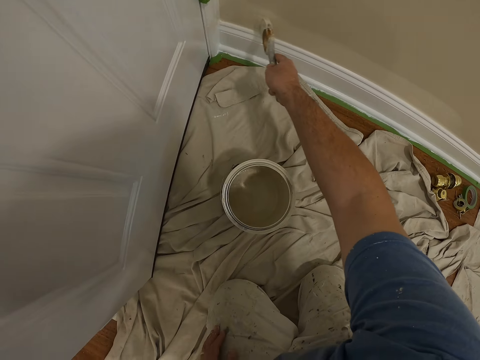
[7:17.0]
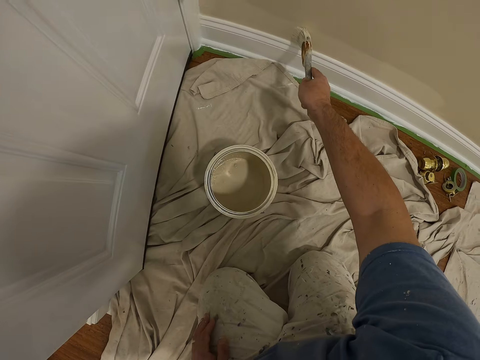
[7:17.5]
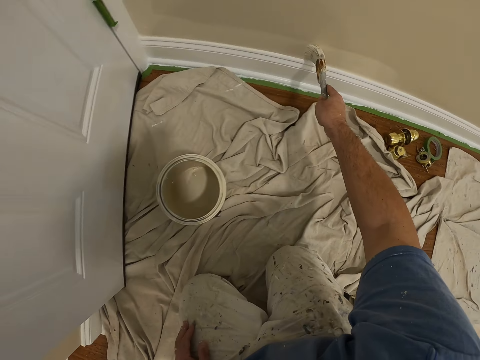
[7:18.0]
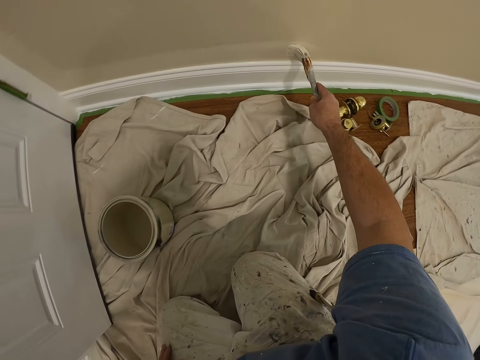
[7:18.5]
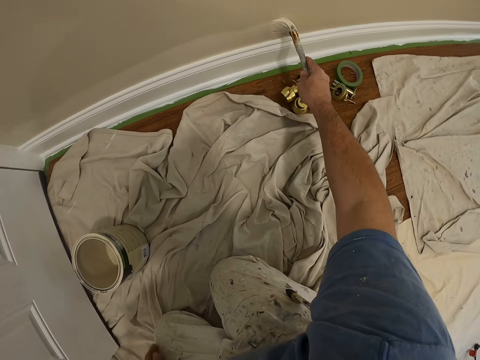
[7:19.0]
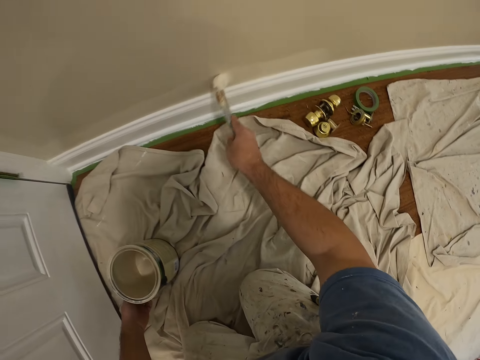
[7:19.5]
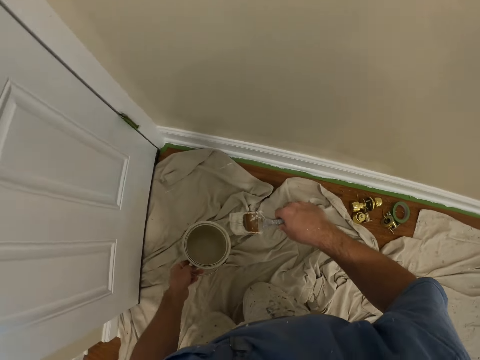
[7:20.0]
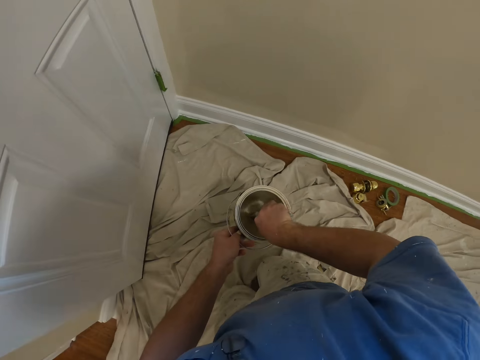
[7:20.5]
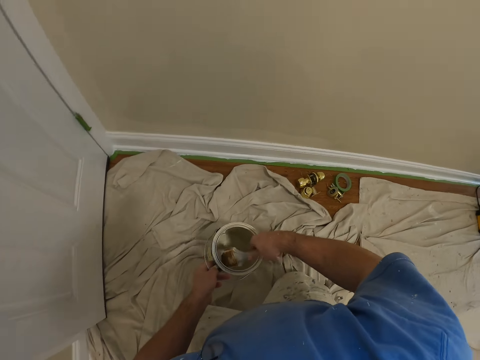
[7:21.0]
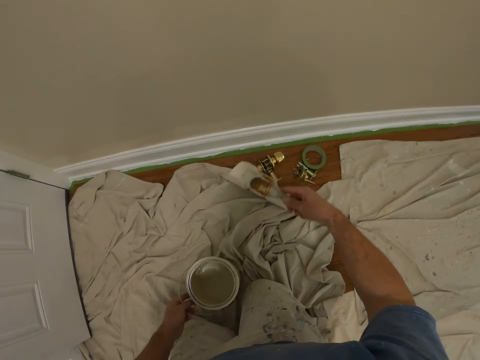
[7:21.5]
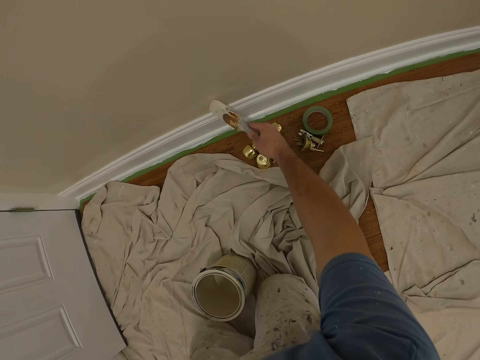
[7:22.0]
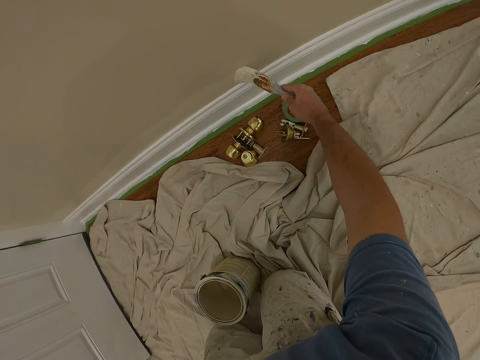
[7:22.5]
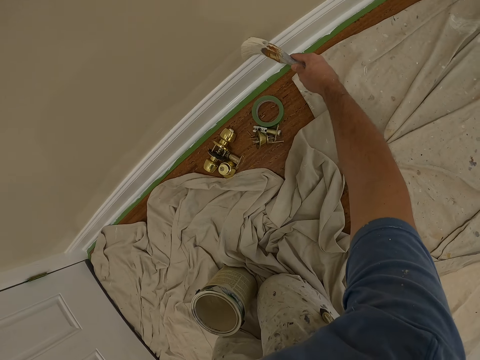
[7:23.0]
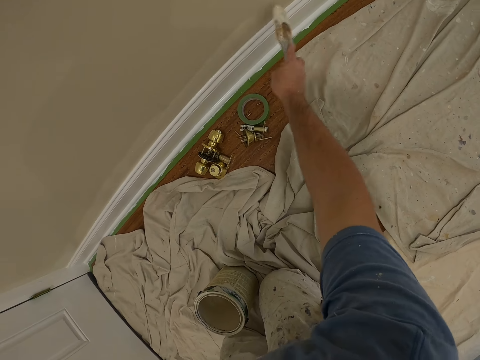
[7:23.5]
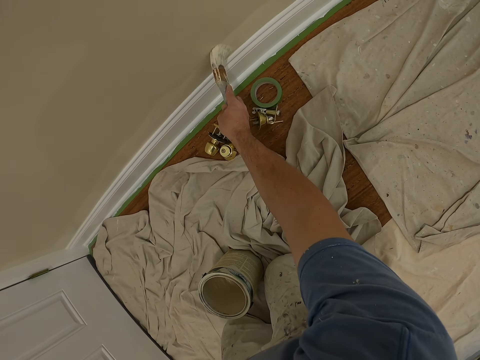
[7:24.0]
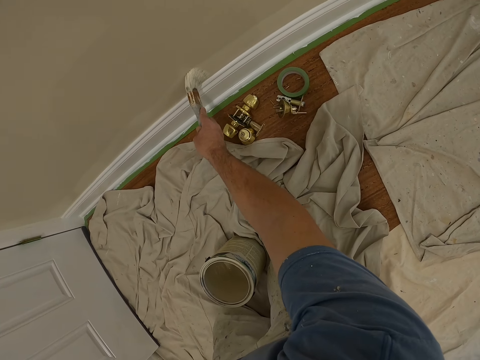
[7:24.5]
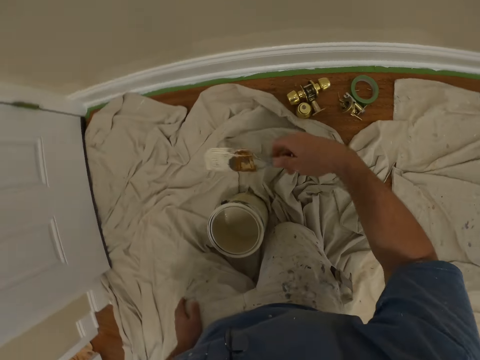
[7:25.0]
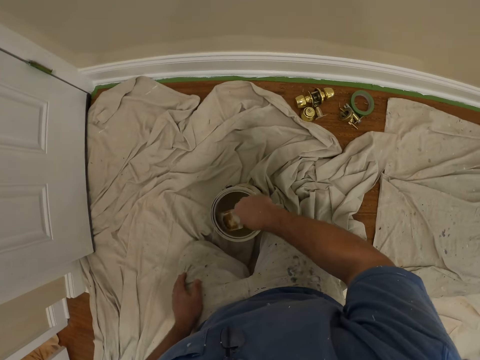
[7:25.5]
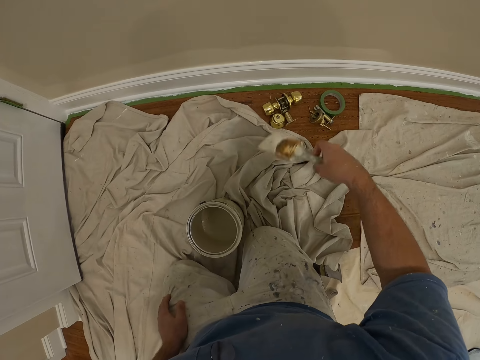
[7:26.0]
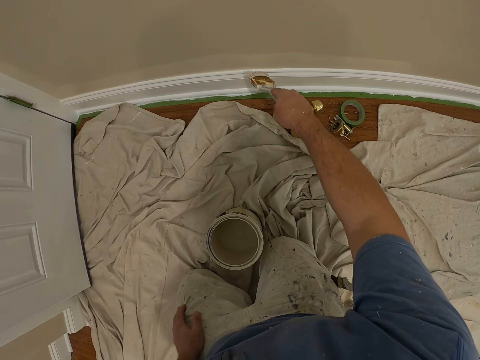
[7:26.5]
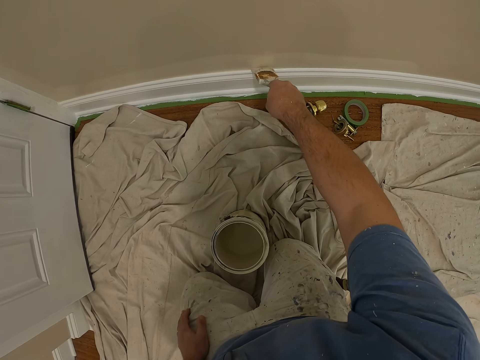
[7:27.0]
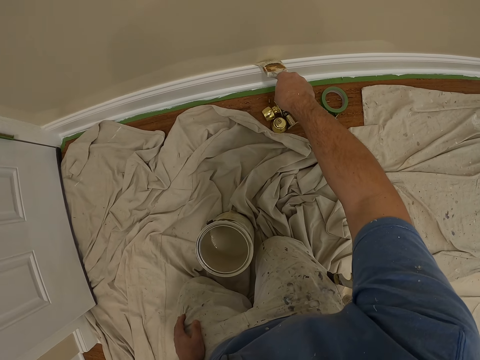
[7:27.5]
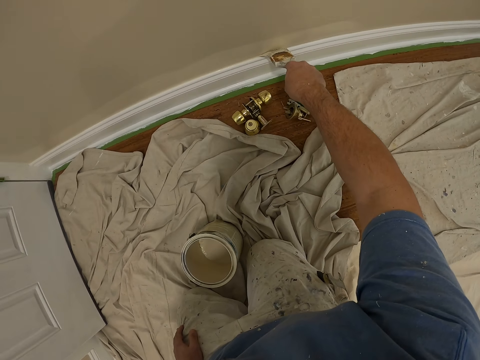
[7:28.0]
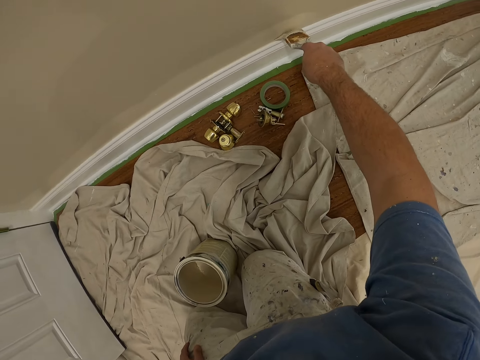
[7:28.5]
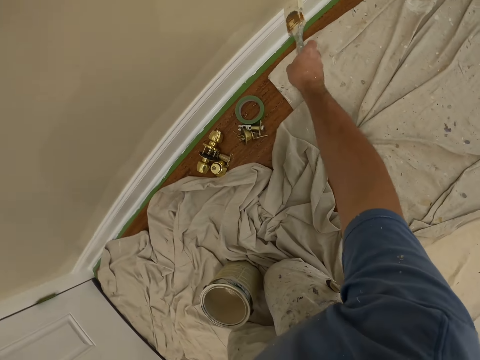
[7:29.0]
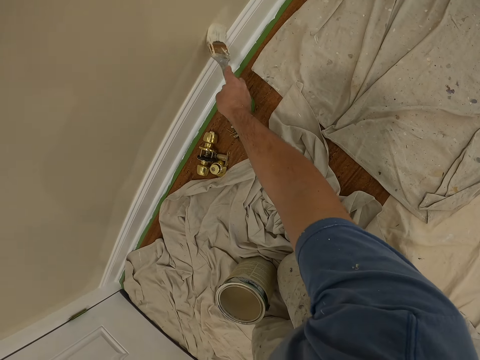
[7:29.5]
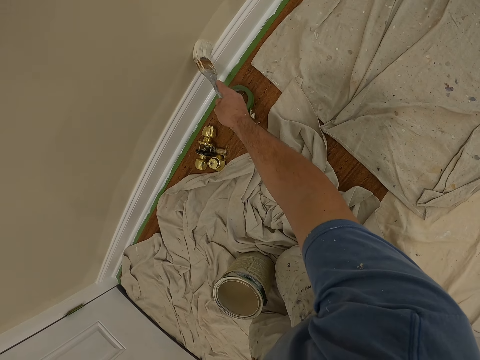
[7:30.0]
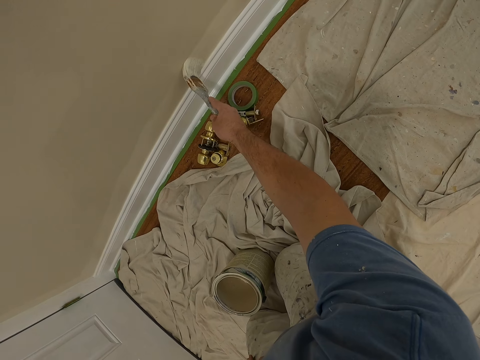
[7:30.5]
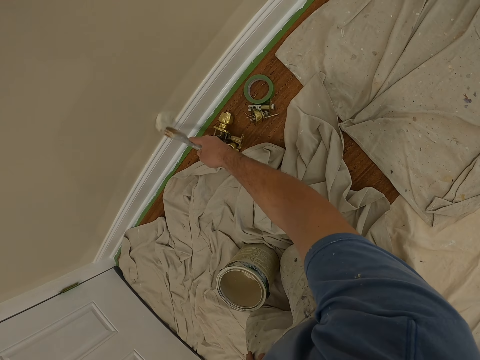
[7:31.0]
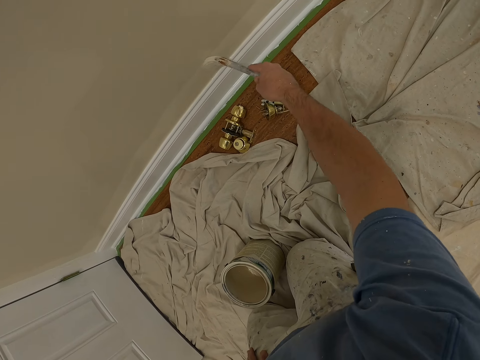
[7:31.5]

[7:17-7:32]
The camera wearer dips the paint brush into the paint can or bucket. He moves the paint bucket with his left hand. He removes the paint brush from the paint can. He paints the wall with the paint brush. He places the brush at the edge of the paint can. He dips the brush into the paint bucket. He paints the wall with the paint brush.

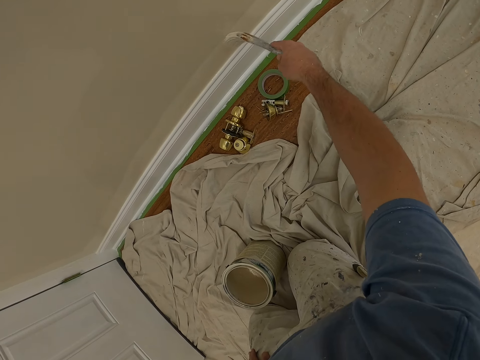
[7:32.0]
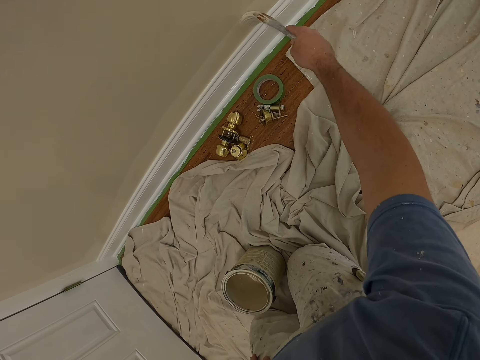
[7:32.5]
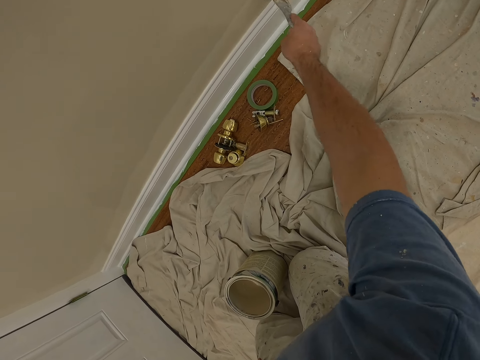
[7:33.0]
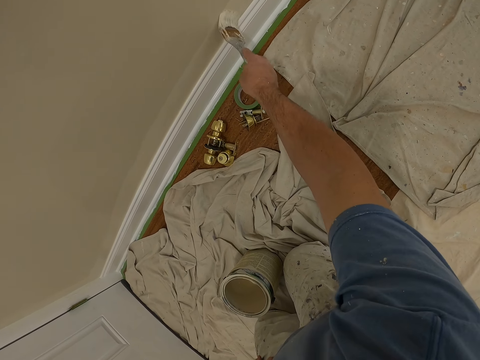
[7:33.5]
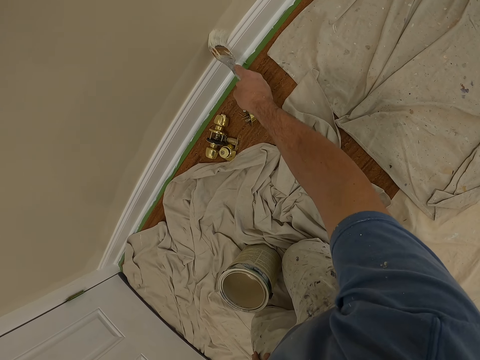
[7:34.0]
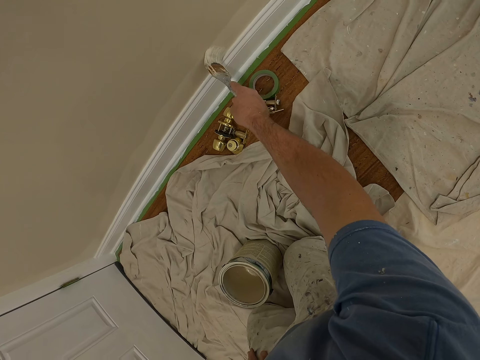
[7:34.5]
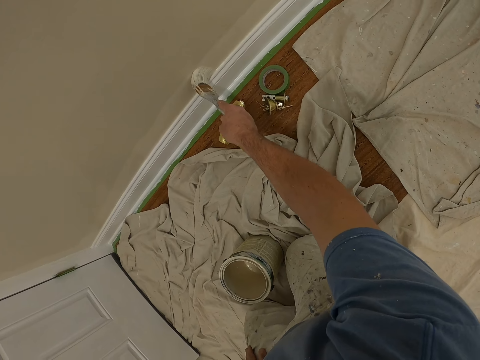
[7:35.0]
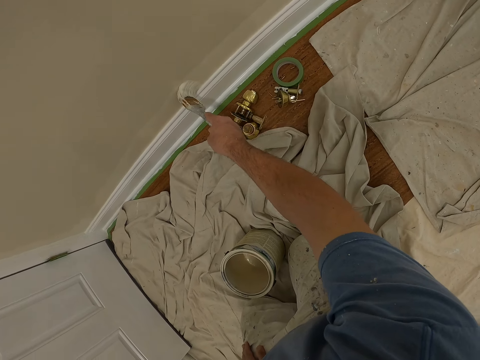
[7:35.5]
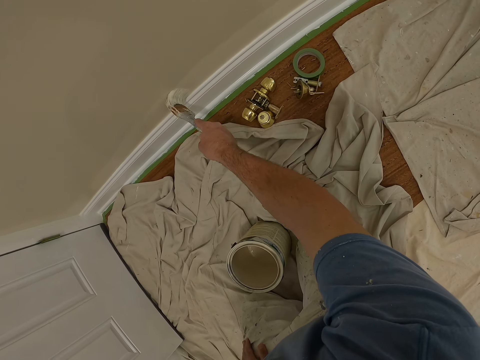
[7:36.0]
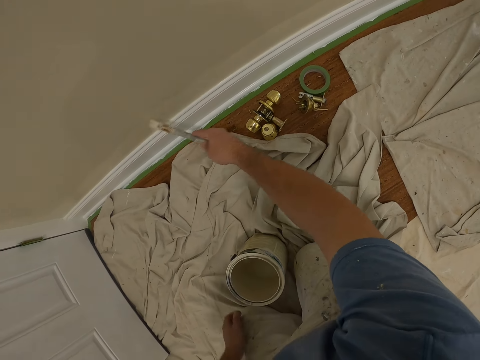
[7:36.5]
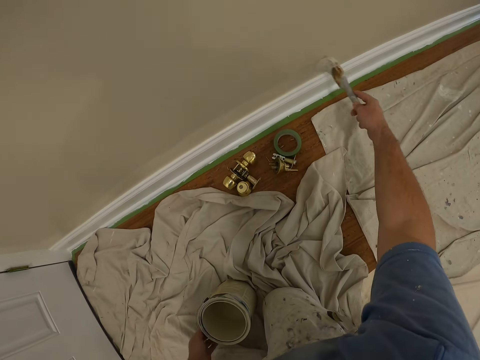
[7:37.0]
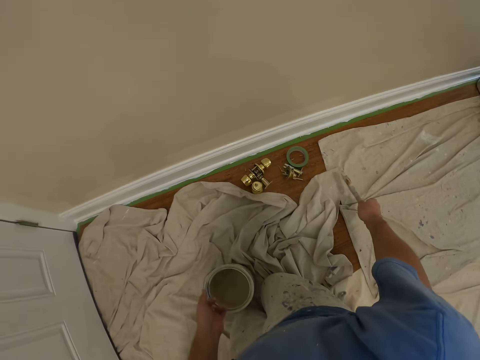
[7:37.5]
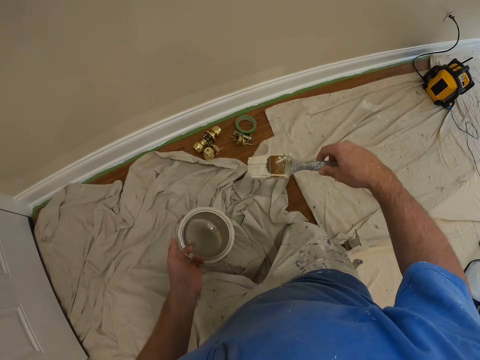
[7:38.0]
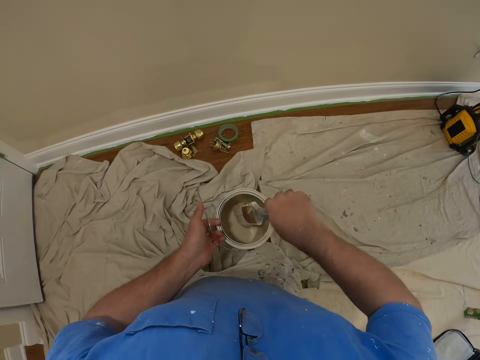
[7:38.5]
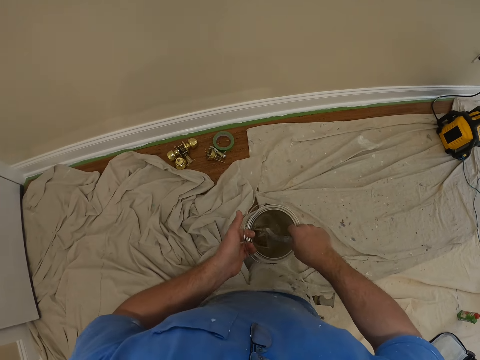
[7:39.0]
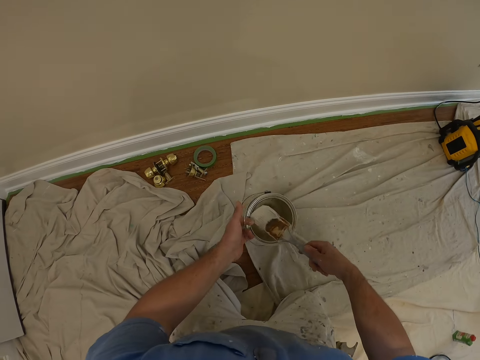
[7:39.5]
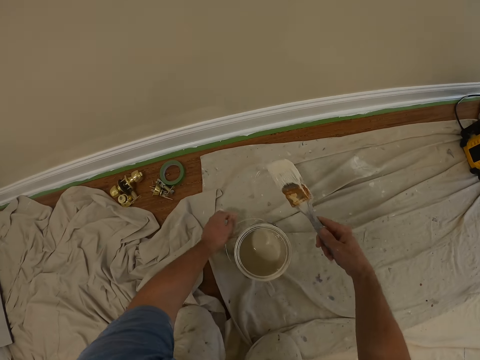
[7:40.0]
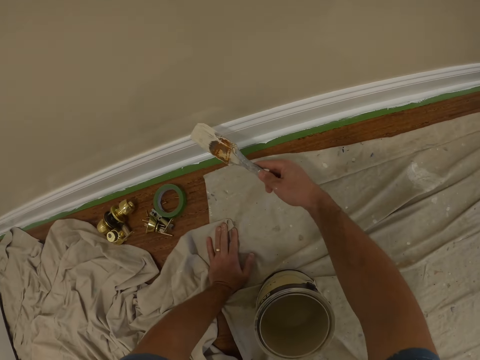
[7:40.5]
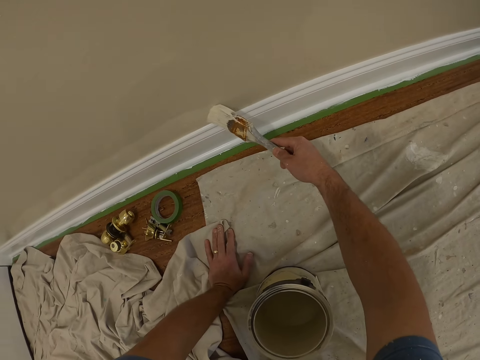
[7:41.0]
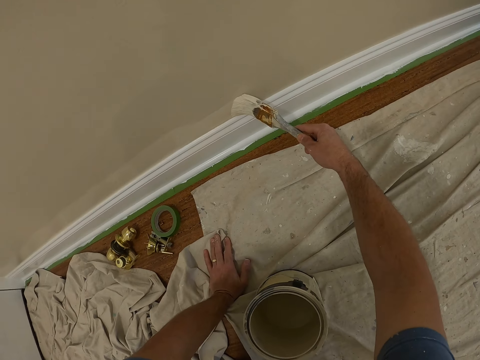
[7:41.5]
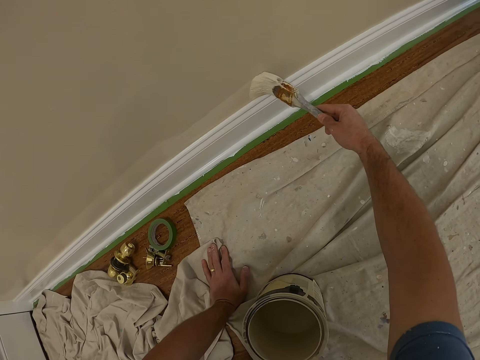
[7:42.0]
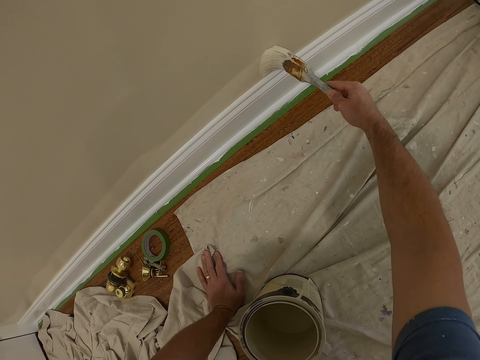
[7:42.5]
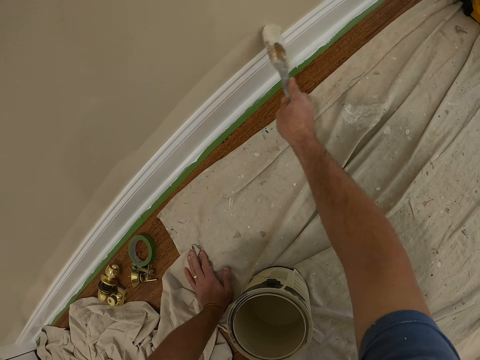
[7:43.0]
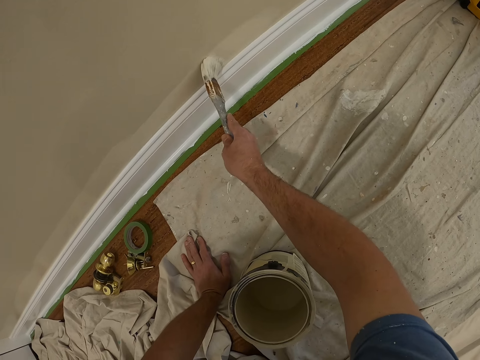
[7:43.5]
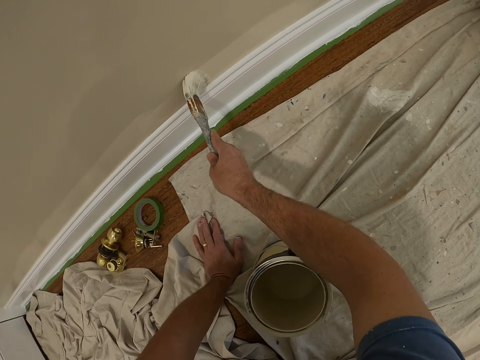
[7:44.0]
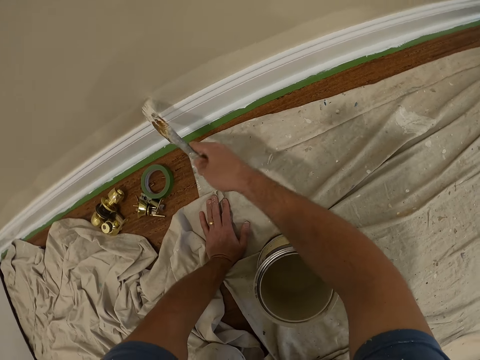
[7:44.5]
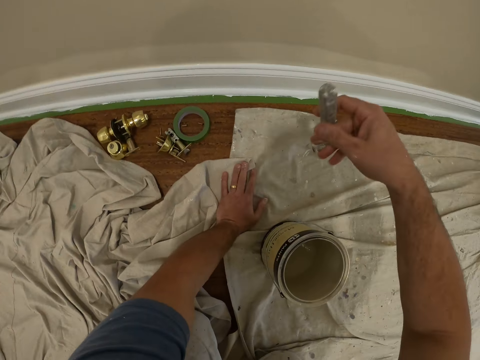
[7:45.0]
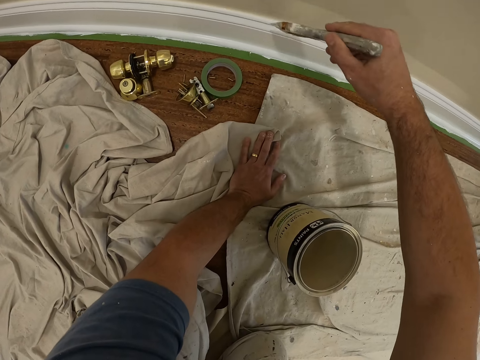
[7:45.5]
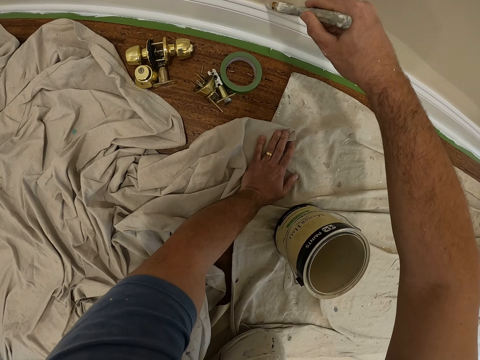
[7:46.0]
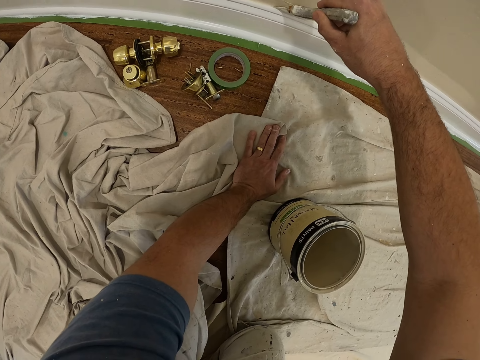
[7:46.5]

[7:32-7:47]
The camera wearer lifts the paint bucket with his left hand. He dips the paint brush into the paint can or bucket. He drops the paint bucket on the floor. He removes the paint brush from the paint can. He places his left hand on the floor. He paints the wall with the paint brush.
